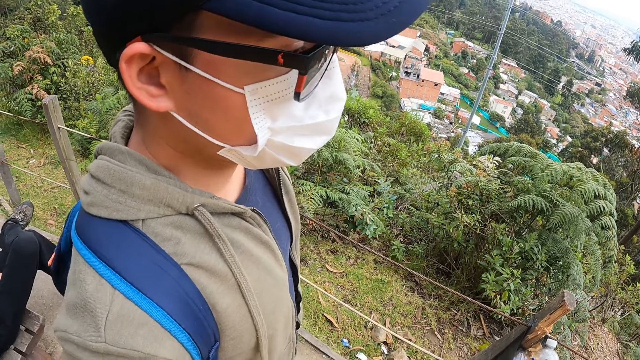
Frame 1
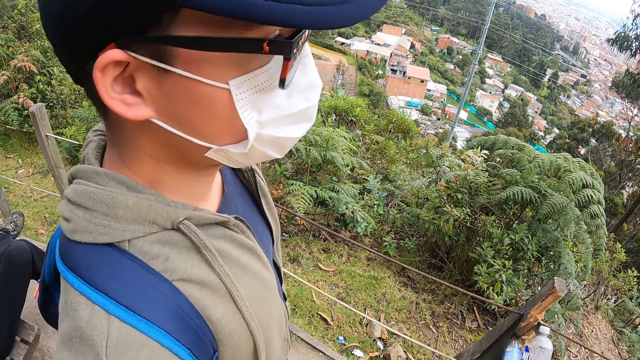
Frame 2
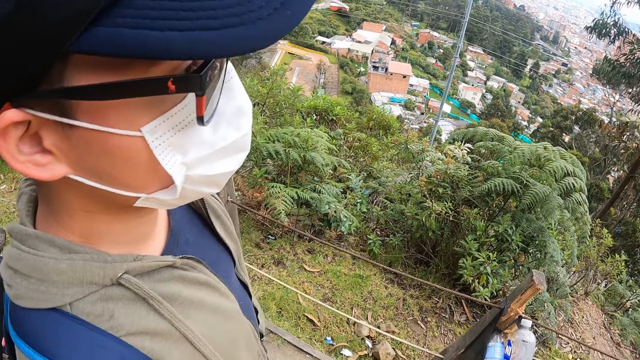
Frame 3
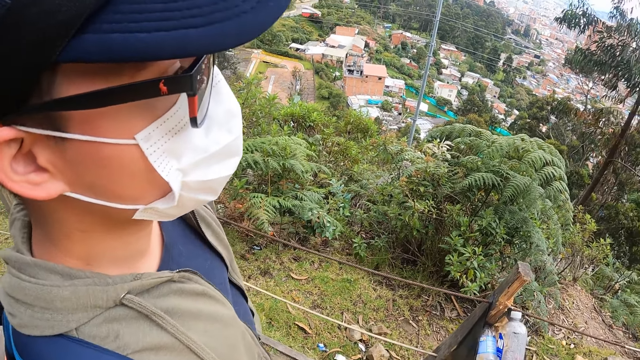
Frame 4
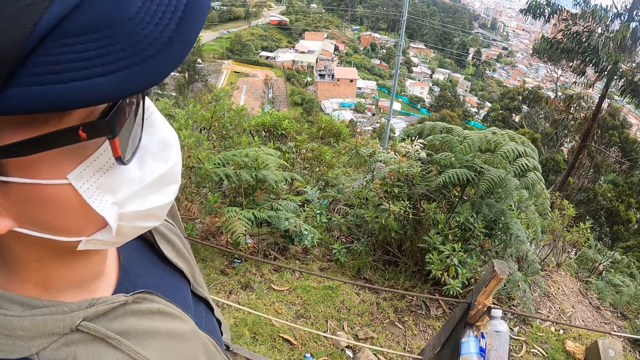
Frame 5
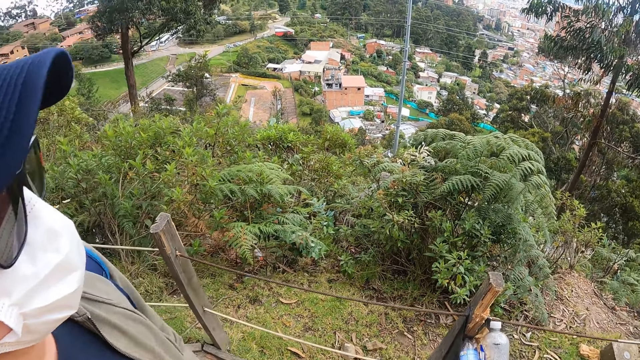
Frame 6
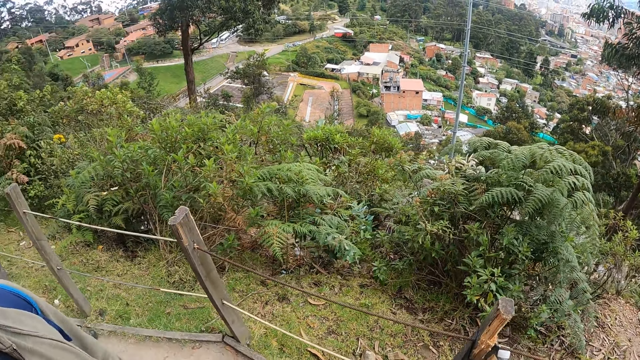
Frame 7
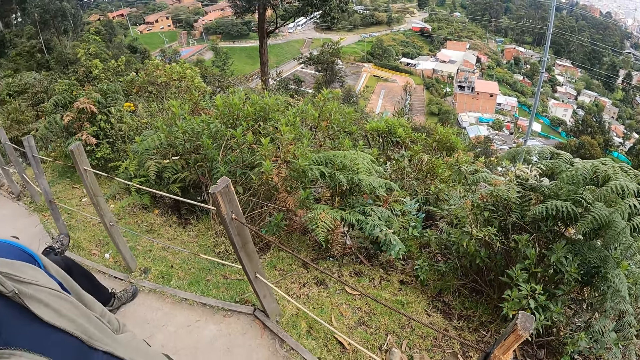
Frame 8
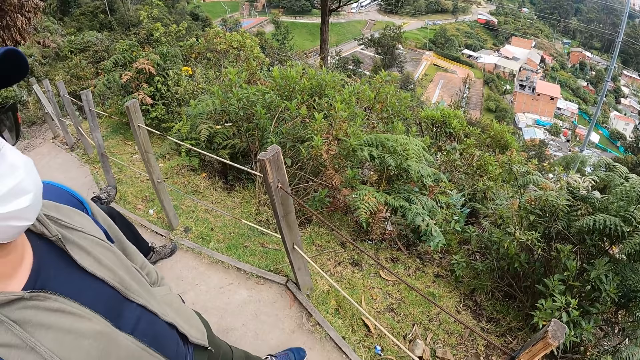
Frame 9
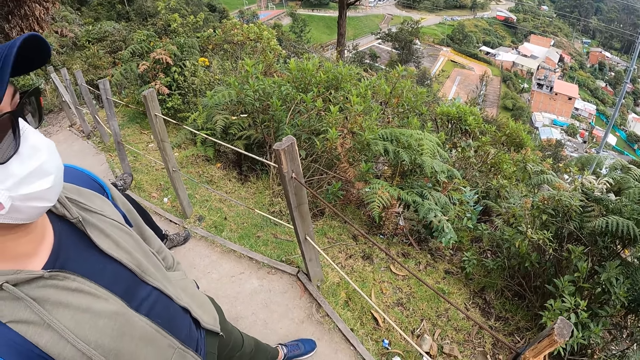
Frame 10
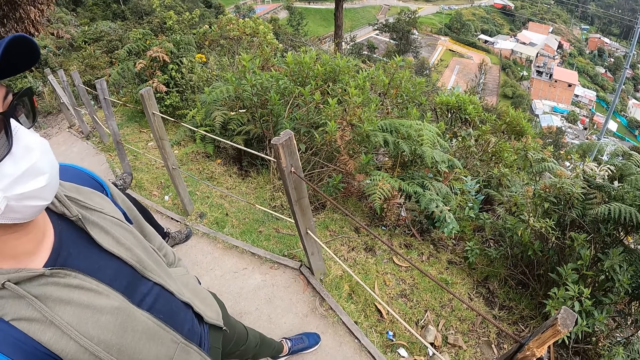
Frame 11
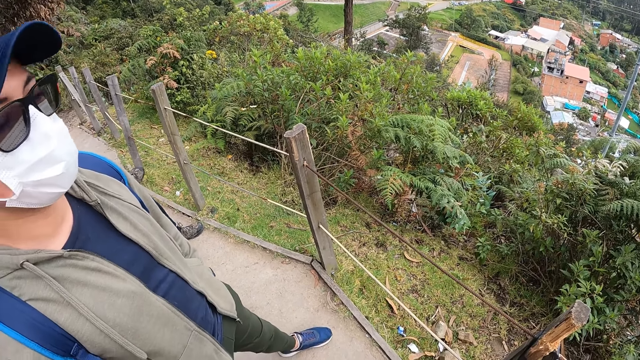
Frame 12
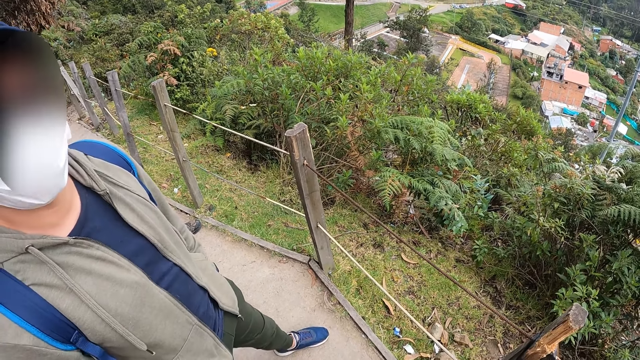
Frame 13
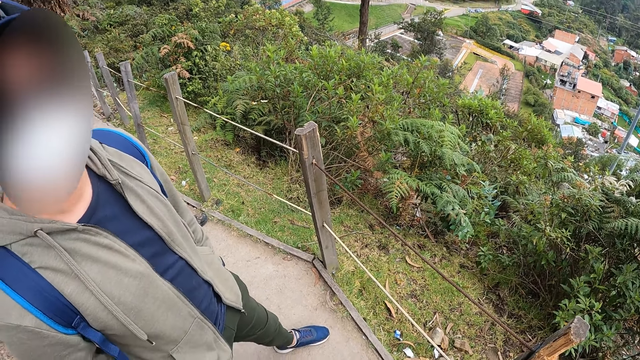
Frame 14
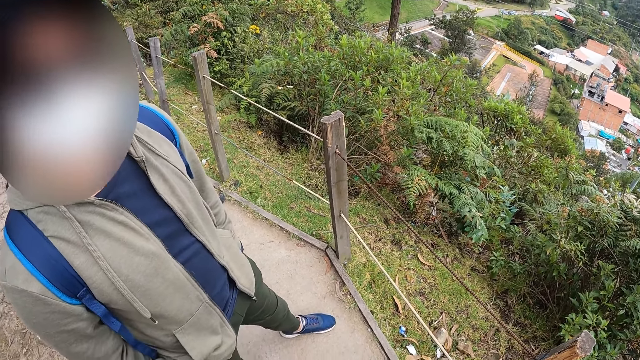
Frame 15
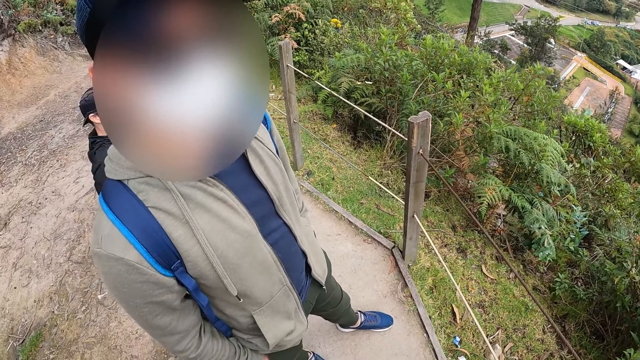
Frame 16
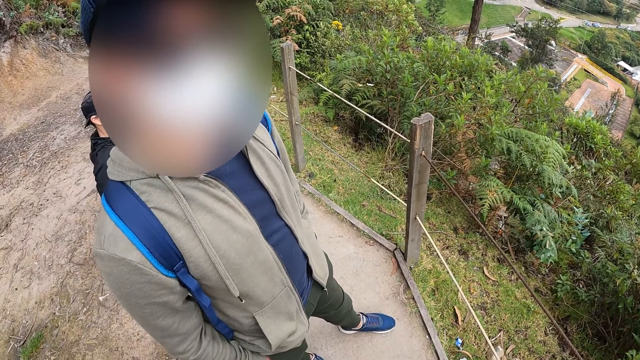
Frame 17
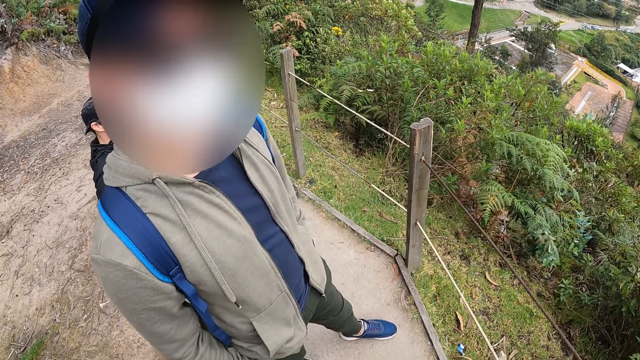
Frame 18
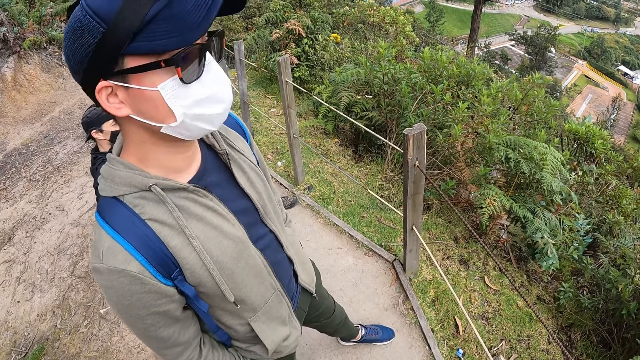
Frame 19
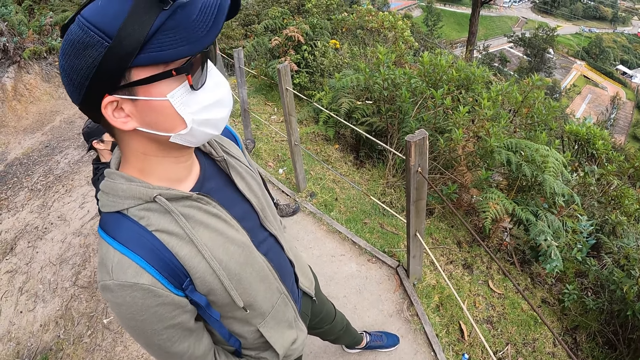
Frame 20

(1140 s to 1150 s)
The camera wearer looks around. They look at a lady.

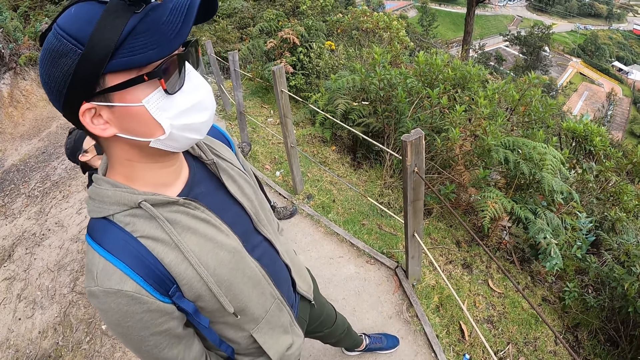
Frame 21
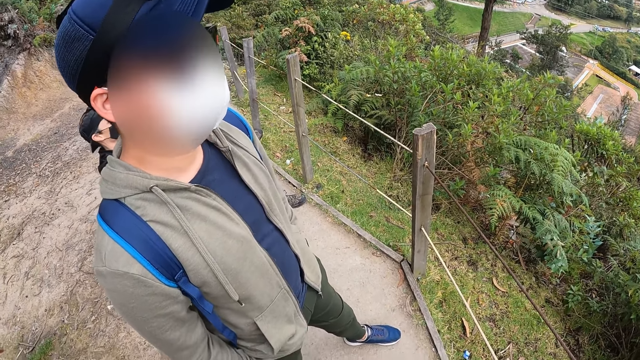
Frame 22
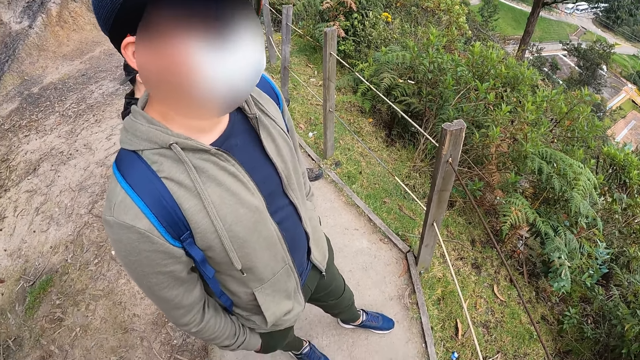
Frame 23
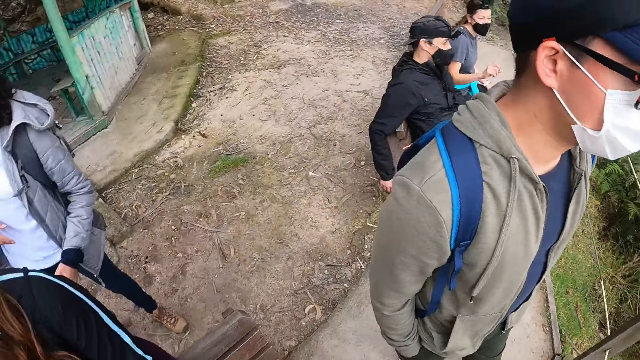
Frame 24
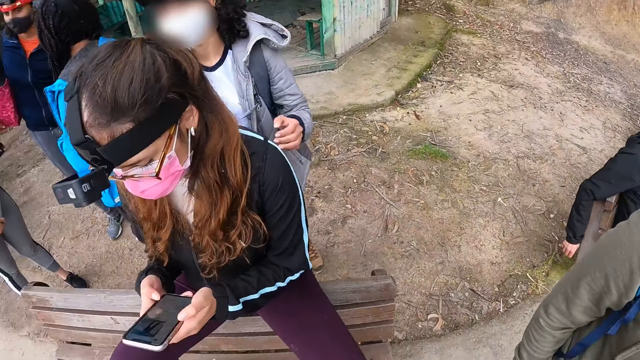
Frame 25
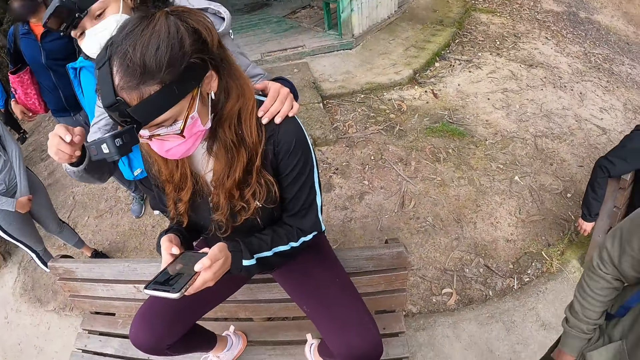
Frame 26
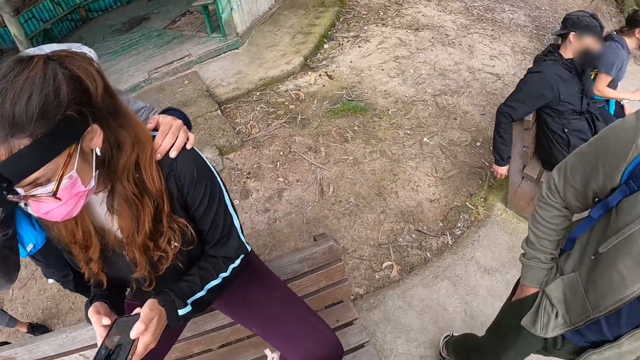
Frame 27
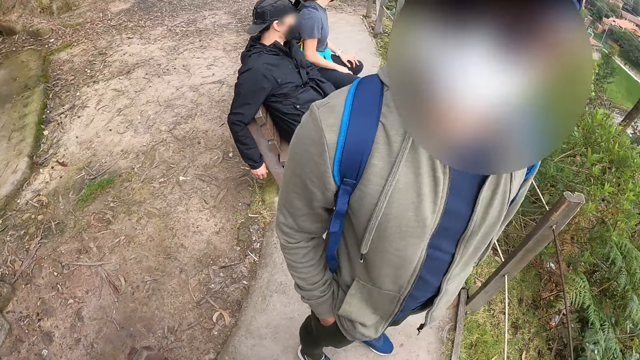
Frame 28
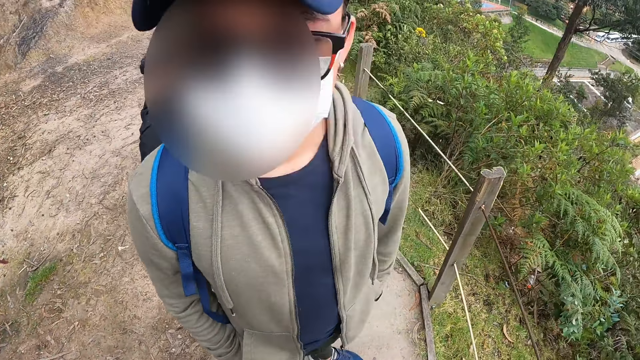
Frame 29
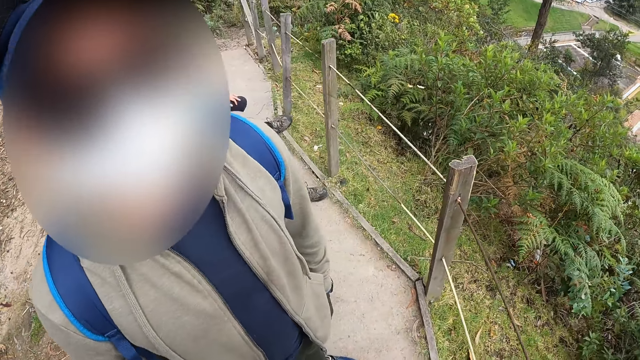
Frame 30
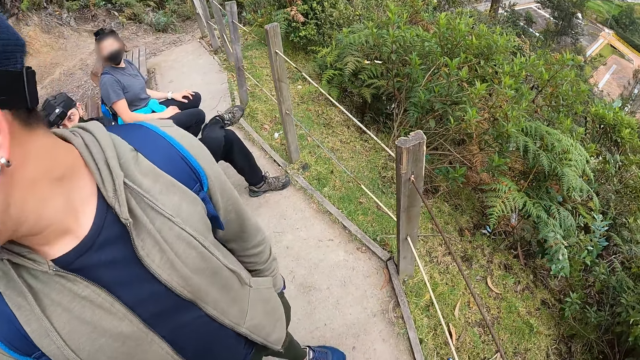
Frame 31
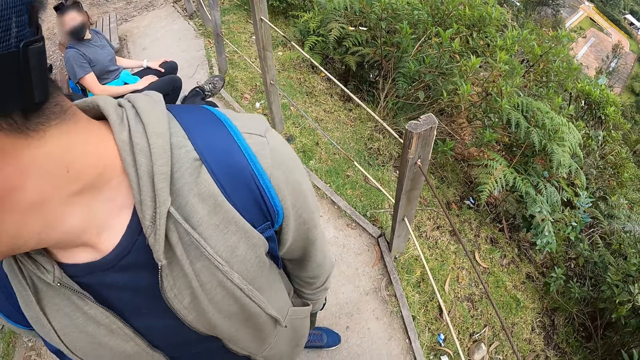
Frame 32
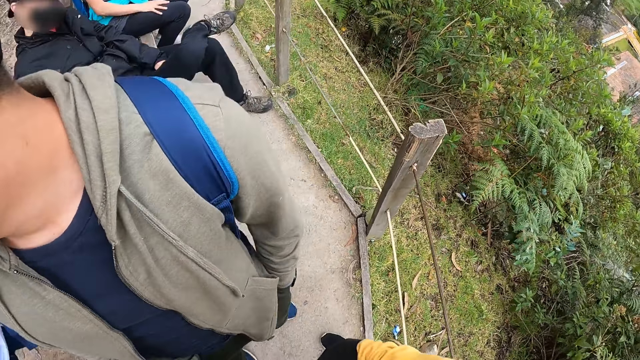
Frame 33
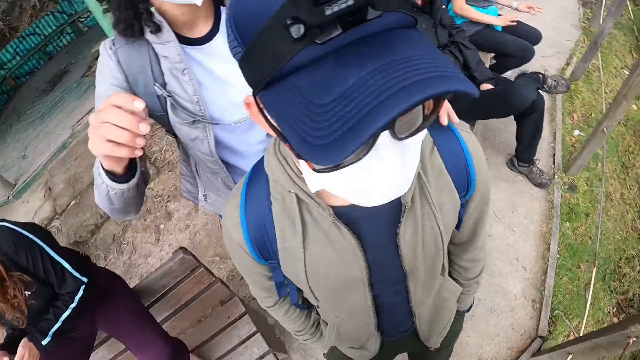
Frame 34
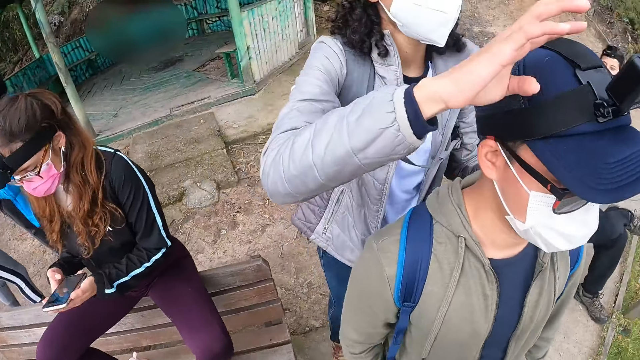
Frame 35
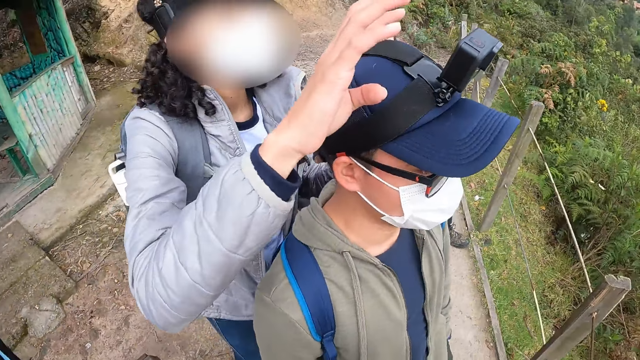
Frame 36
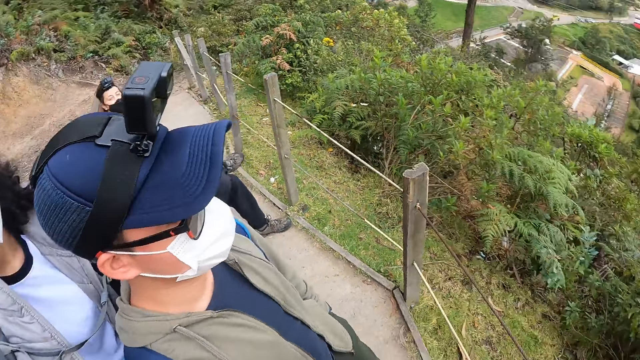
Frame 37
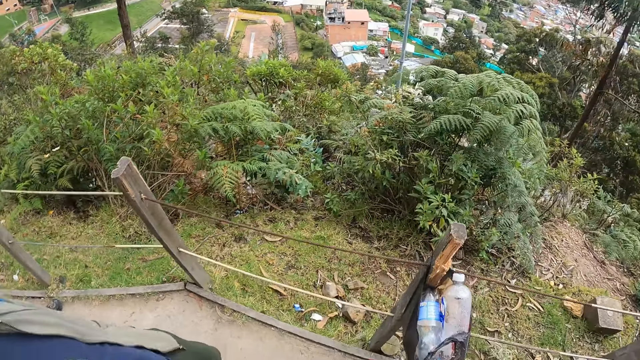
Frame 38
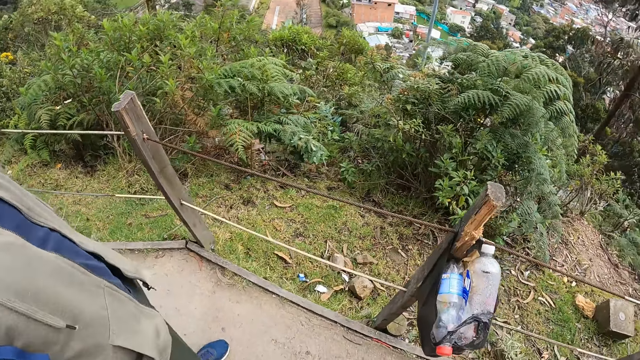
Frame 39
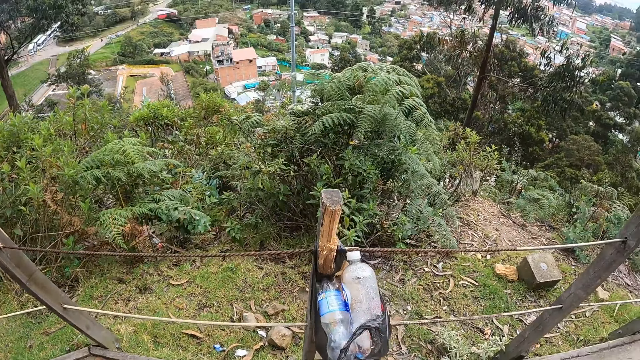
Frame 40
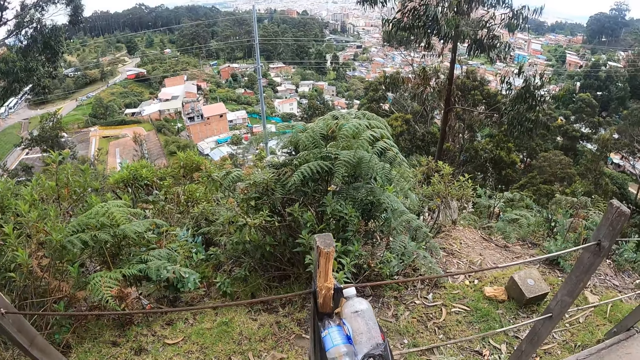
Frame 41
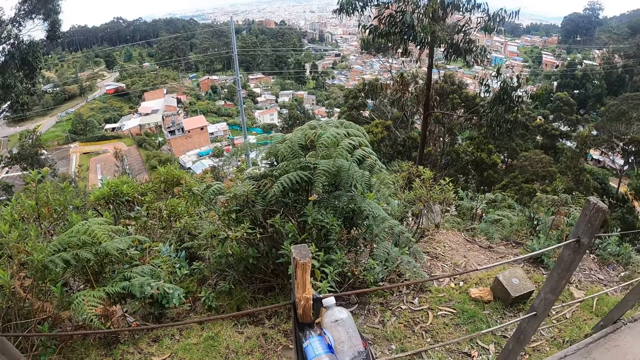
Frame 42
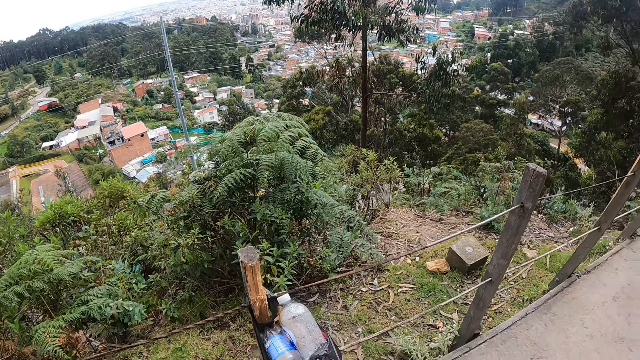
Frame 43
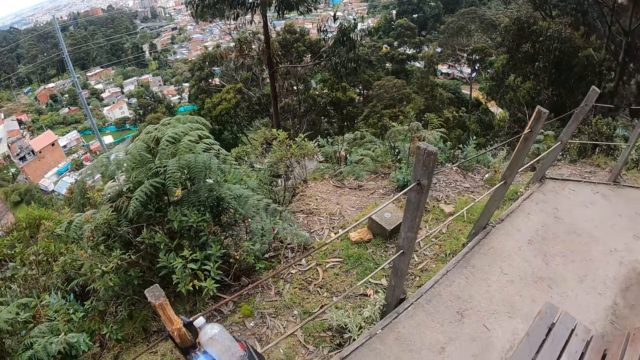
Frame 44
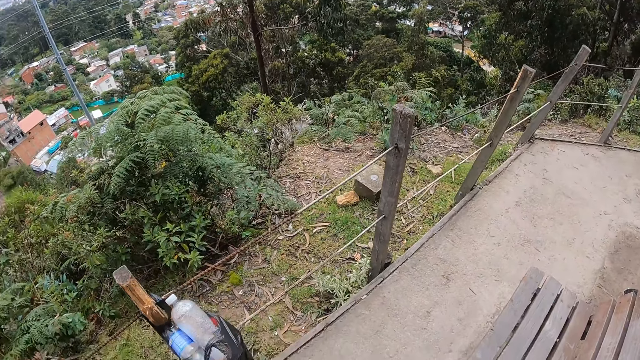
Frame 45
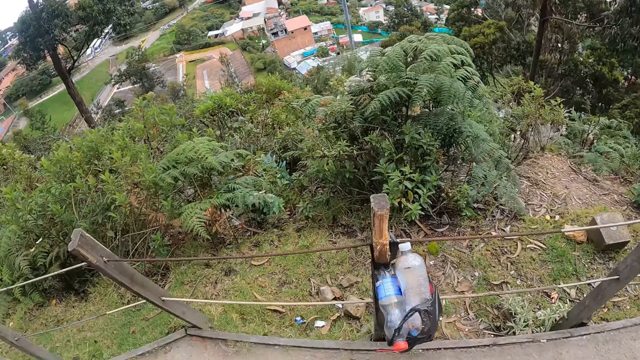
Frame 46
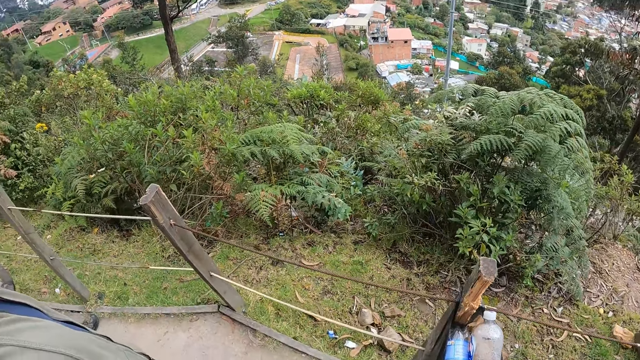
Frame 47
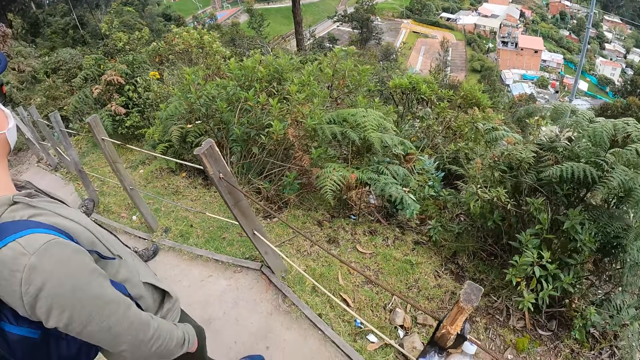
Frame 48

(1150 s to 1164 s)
The camera wearer looks around. The woman holds the phone with both hands. Another woman touches the first woman's shoulder with her left hand. The second woman touches the man's camera on his head with her right hand.
